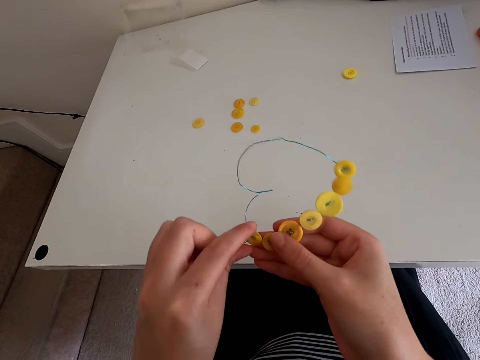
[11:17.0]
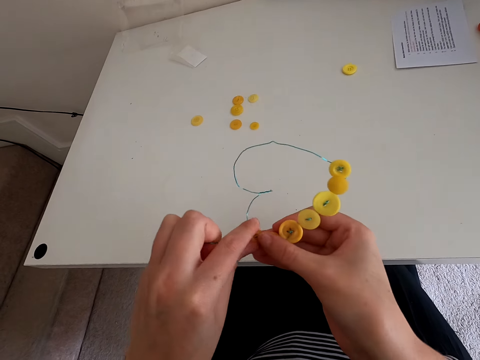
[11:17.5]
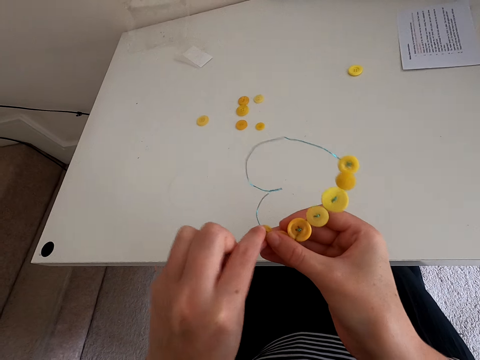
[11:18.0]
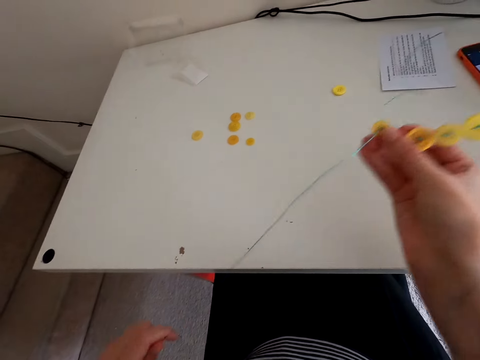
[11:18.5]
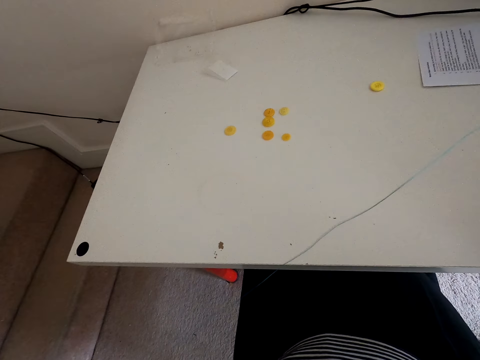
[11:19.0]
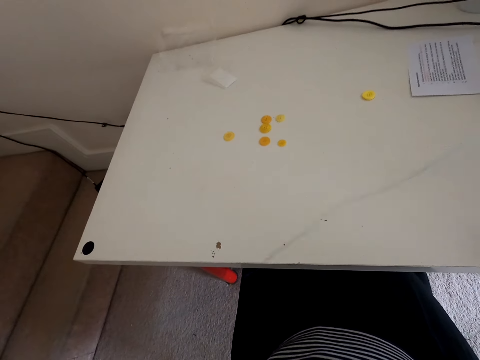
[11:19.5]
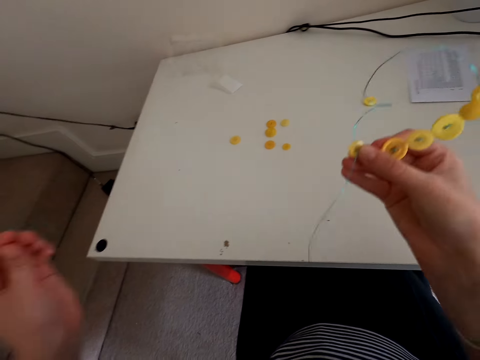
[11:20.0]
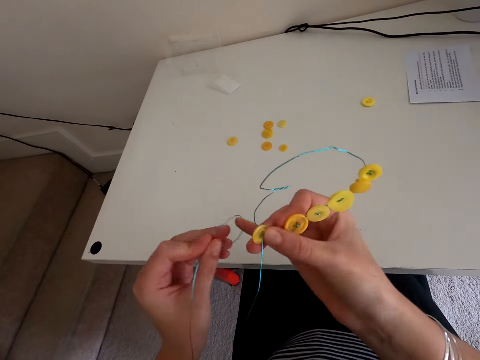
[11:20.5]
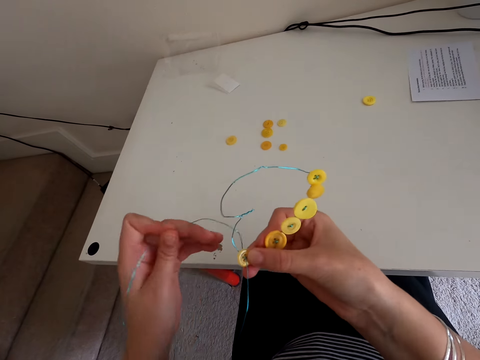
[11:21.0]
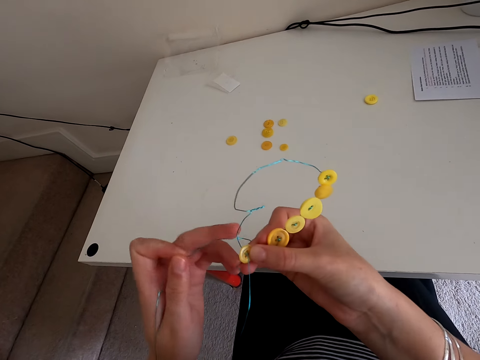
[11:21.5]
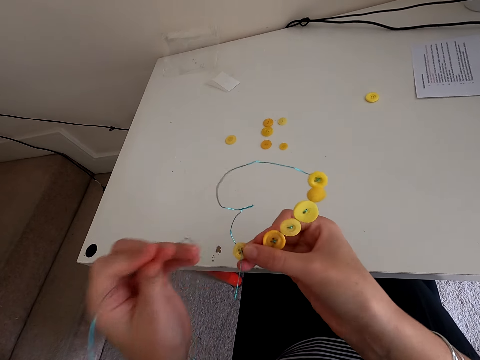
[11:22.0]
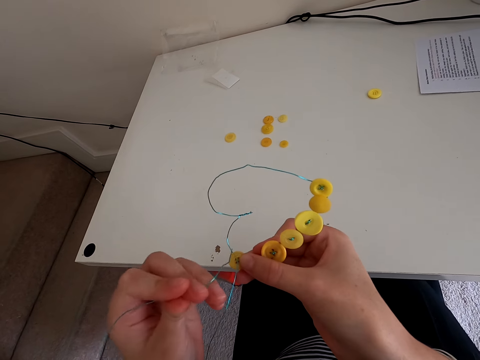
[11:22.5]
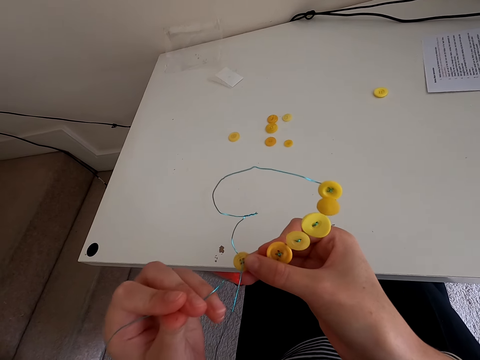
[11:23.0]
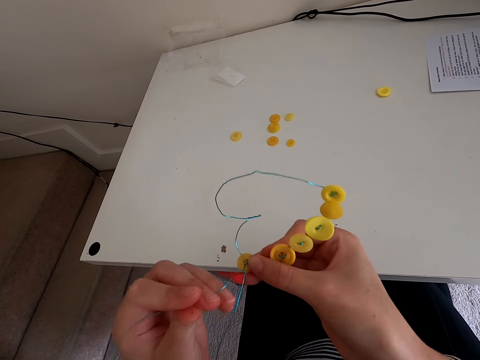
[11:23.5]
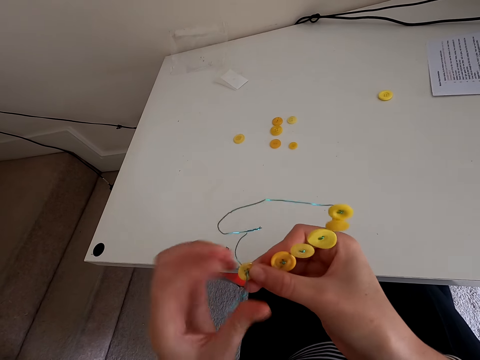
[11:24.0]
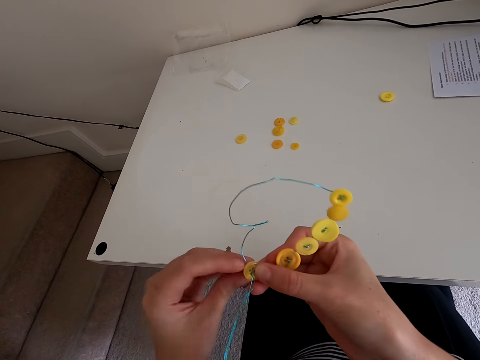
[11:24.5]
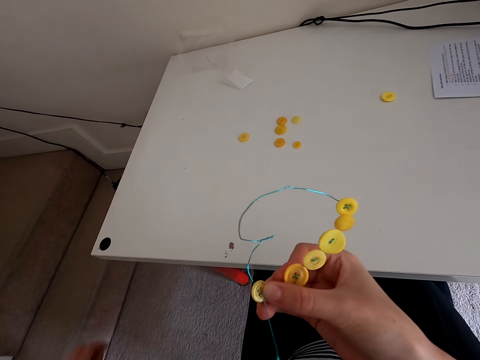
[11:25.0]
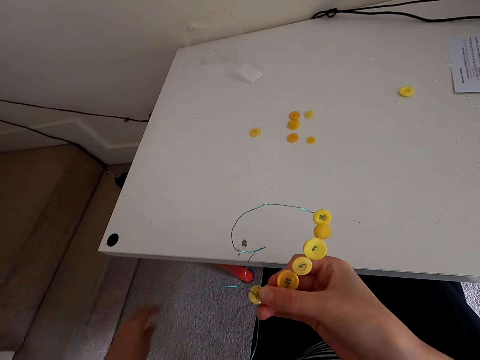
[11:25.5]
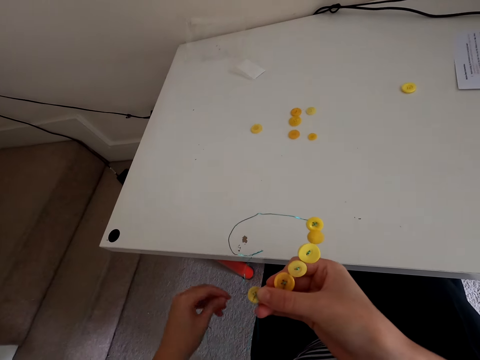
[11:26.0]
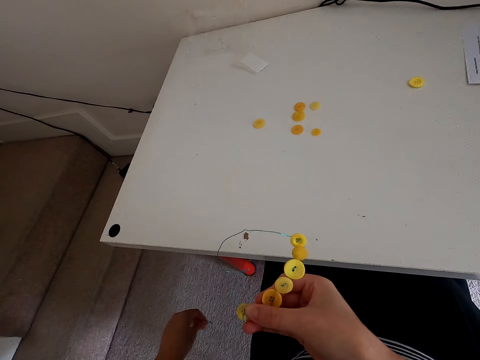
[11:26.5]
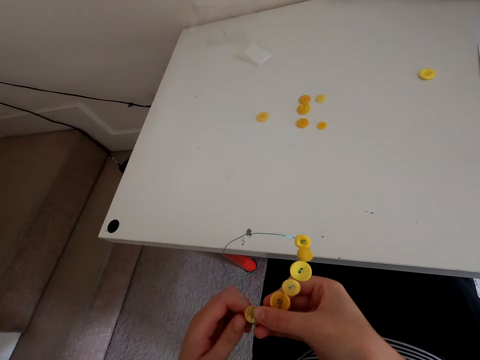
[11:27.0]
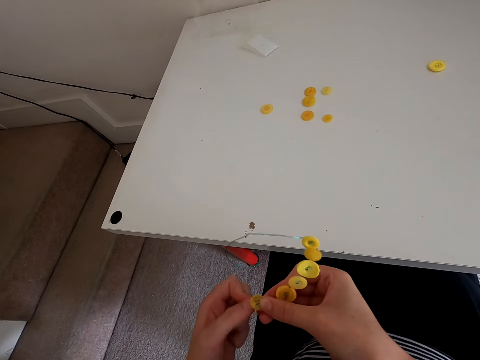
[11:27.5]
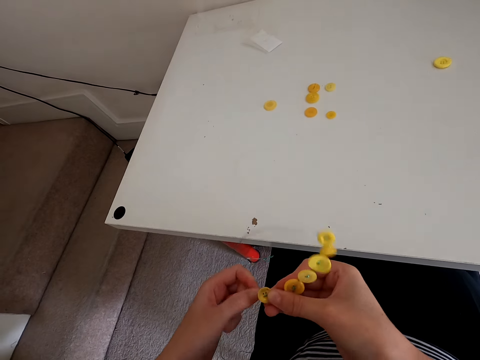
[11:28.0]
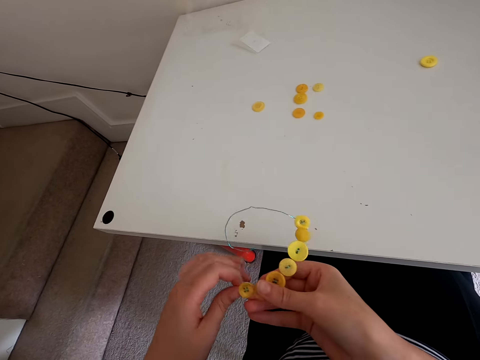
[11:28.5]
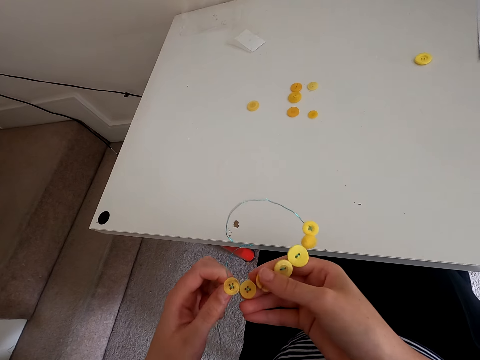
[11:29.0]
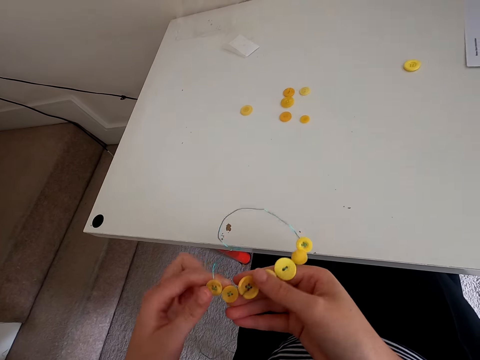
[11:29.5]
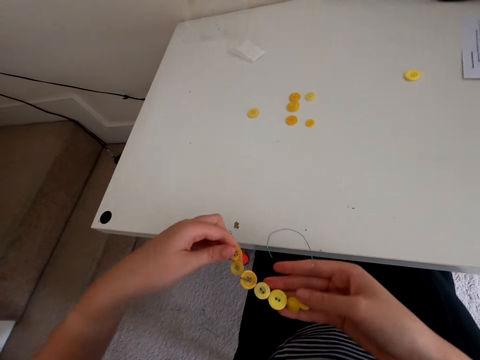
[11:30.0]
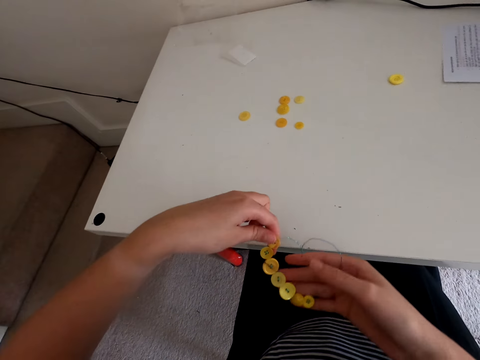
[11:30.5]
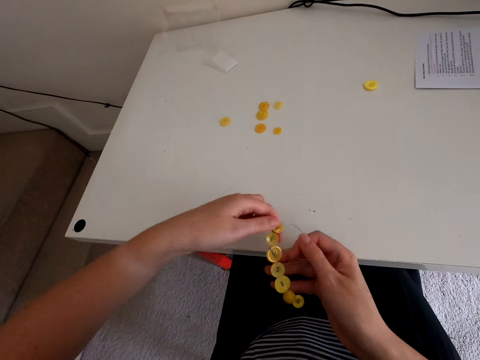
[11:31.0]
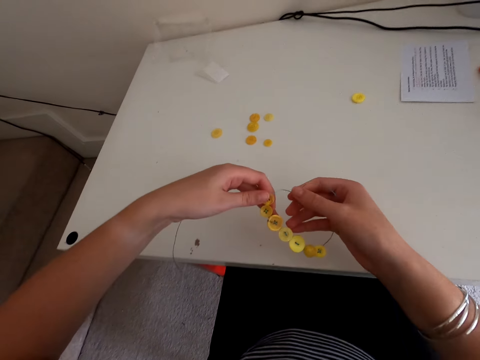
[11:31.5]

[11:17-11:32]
The camera wearer straightens the thread. They put the thread in the button.

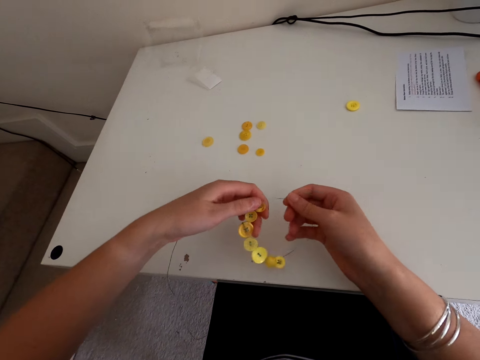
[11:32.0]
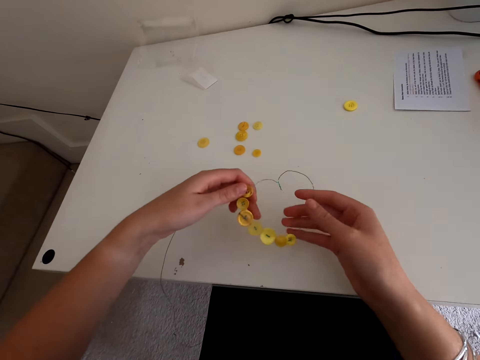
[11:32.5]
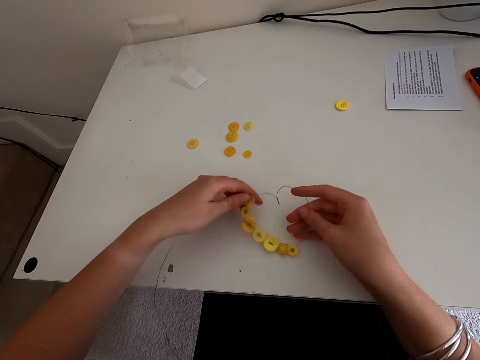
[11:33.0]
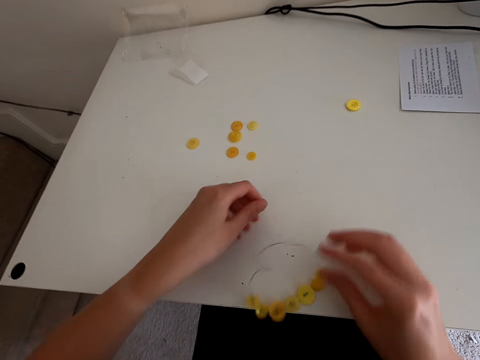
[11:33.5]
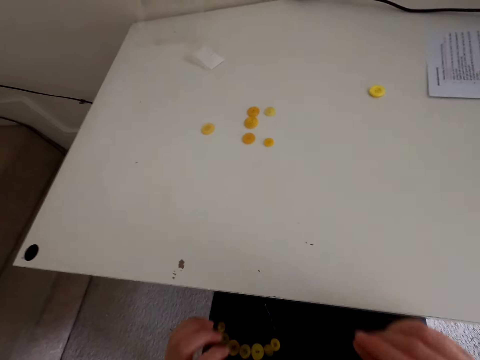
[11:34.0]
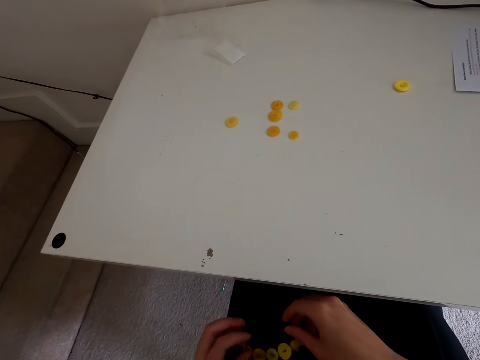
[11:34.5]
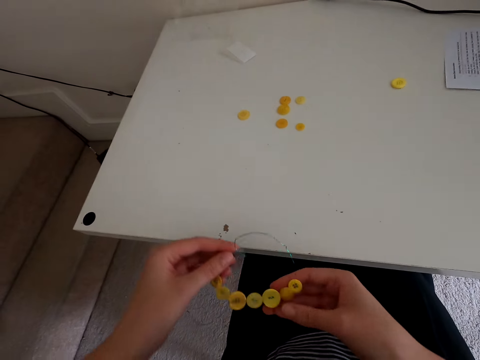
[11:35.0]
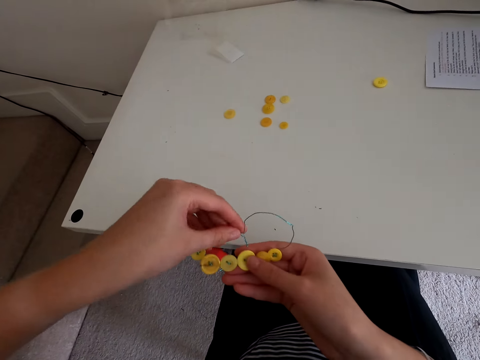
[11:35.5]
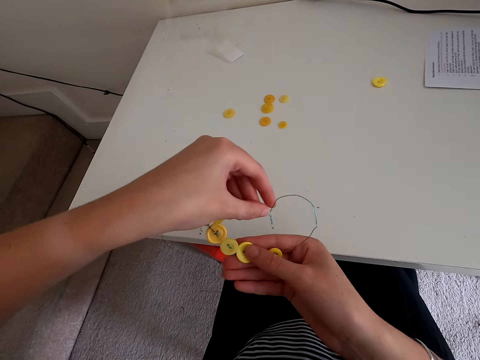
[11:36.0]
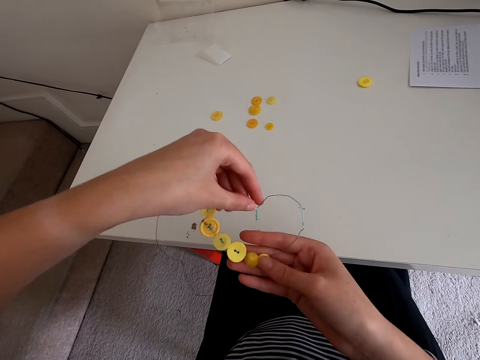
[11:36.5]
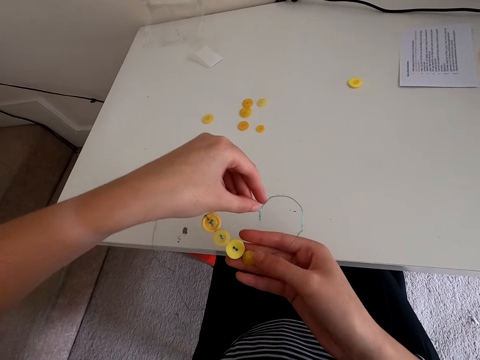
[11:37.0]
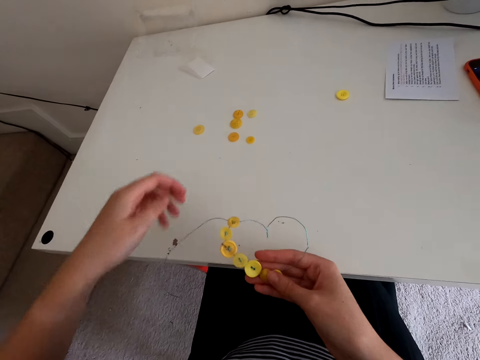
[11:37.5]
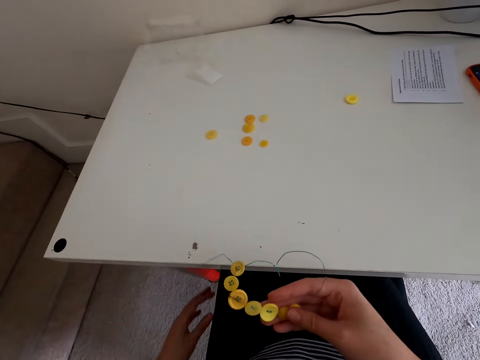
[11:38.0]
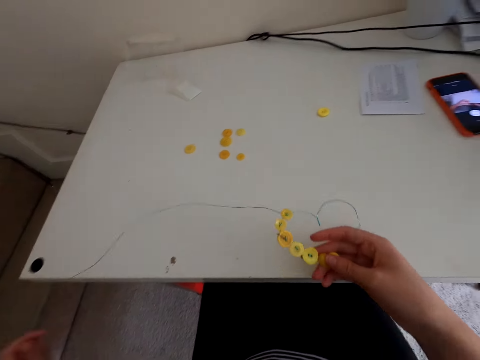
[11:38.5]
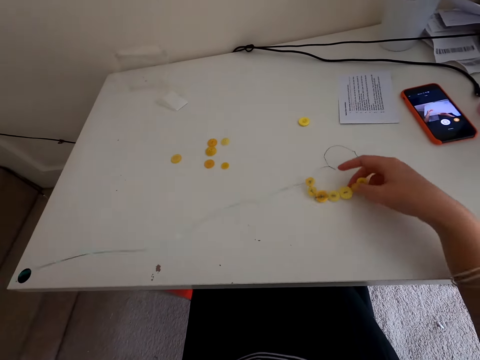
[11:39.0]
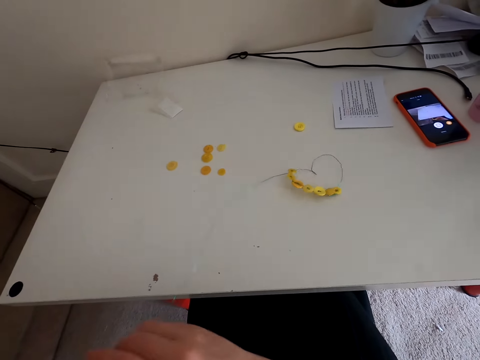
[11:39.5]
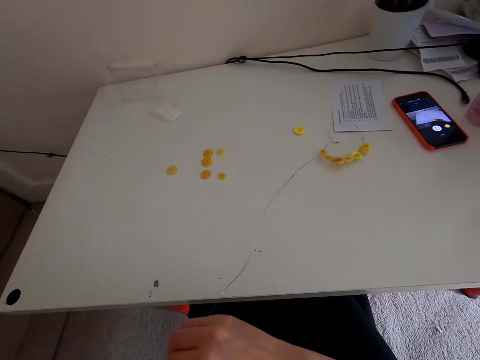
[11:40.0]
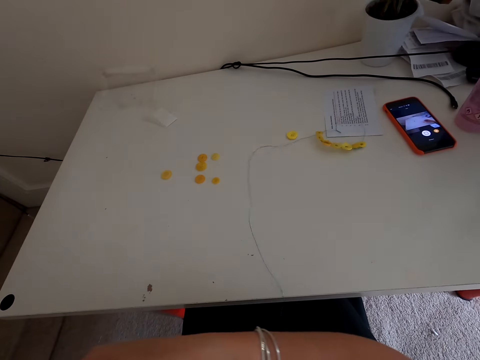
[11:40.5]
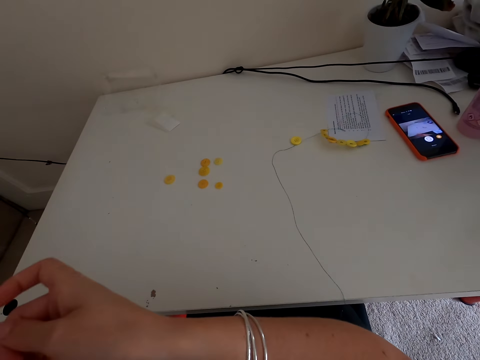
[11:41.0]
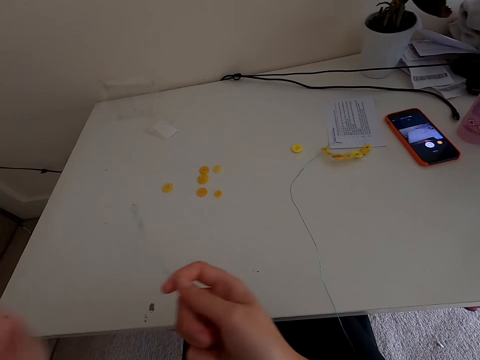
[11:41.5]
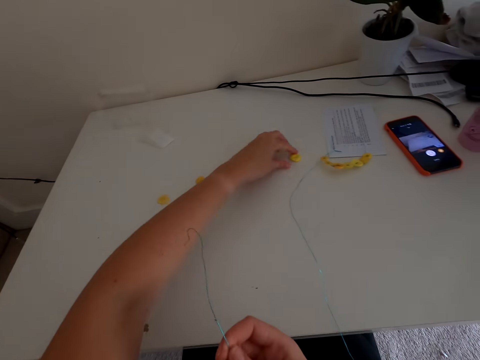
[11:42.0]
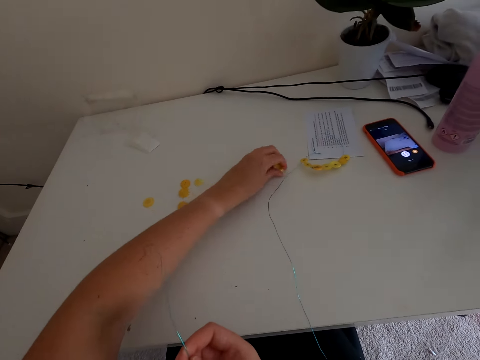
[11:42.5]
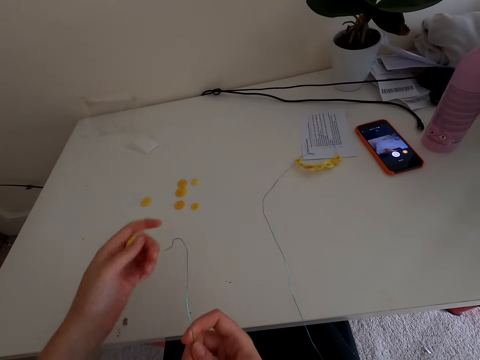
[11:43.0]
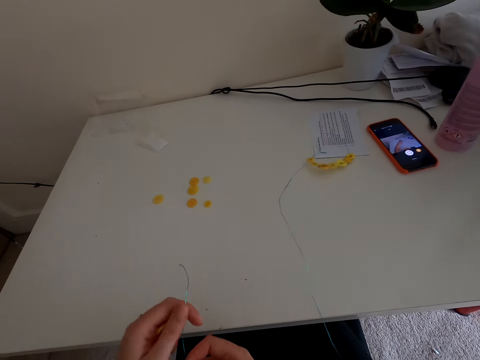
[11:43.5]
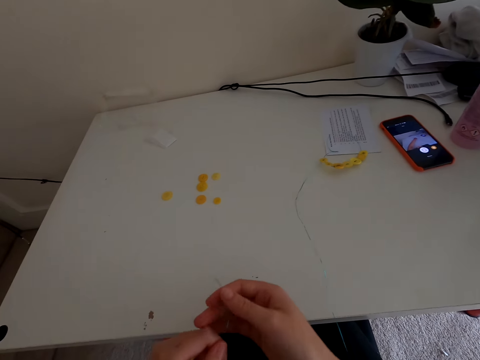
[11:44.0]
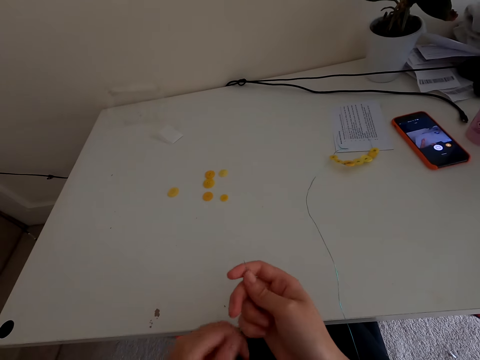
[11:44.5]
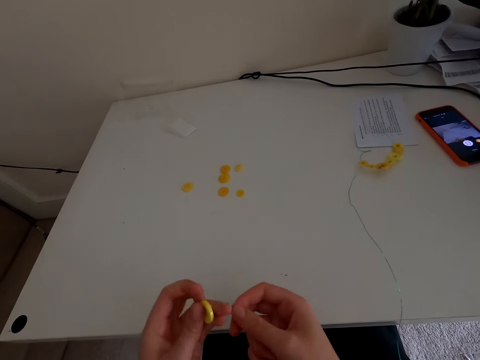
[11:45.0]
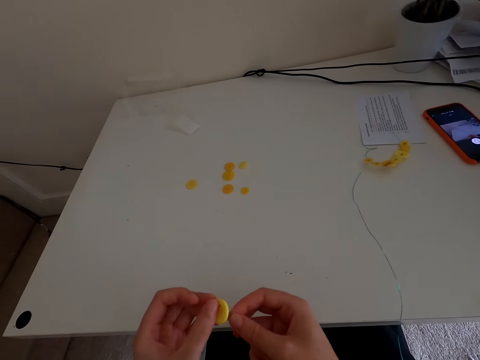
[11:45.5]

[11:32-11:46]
The camera wearer puts the thread which has the buttons on the table. They take the button on the table.
